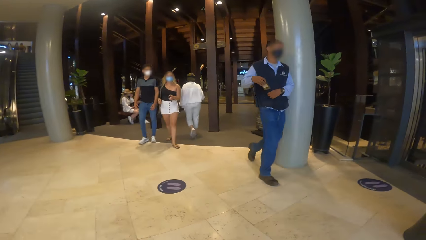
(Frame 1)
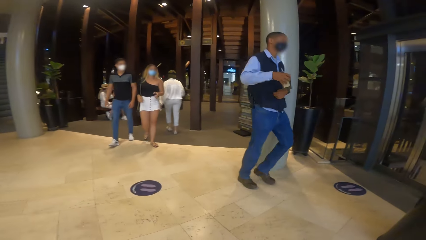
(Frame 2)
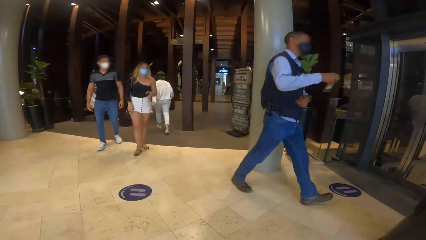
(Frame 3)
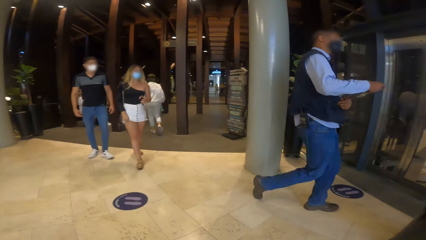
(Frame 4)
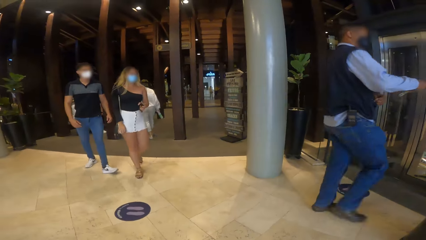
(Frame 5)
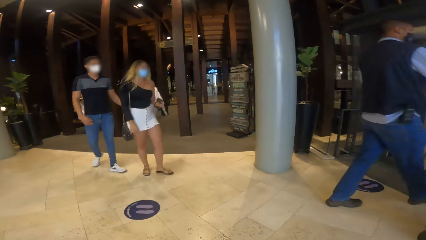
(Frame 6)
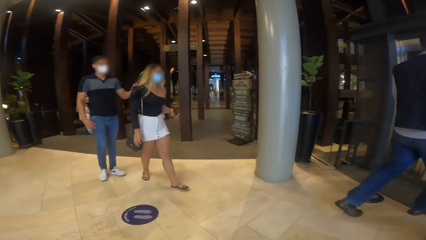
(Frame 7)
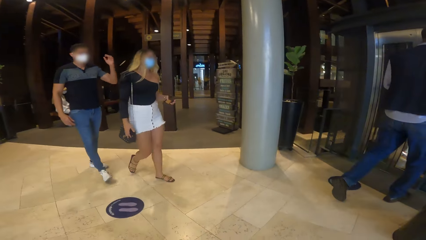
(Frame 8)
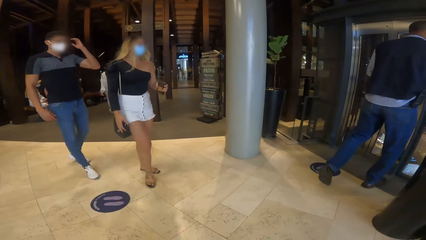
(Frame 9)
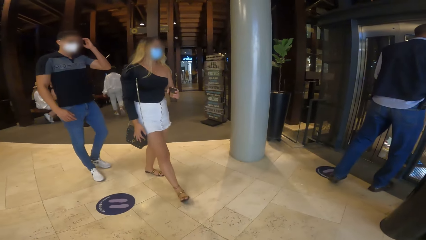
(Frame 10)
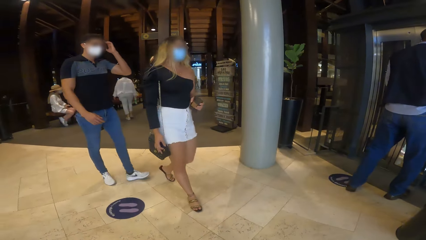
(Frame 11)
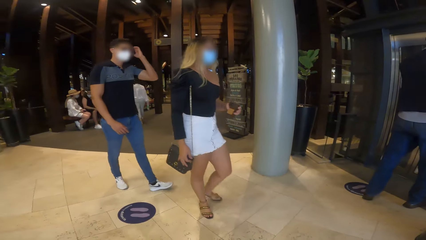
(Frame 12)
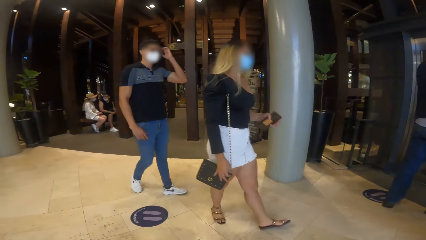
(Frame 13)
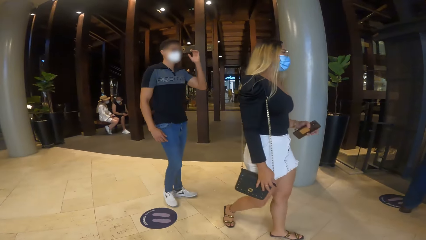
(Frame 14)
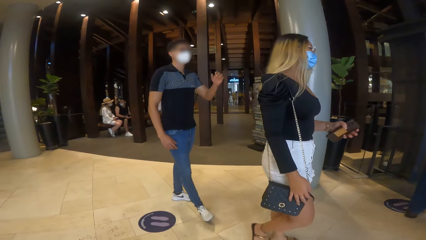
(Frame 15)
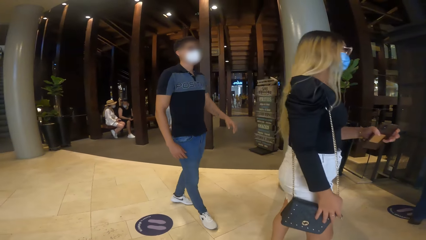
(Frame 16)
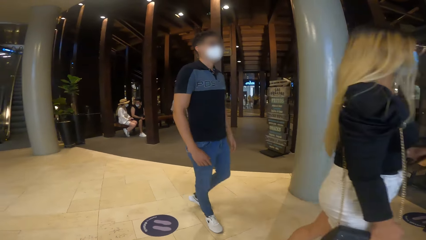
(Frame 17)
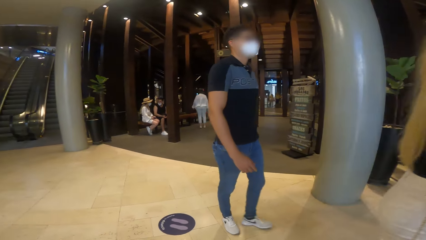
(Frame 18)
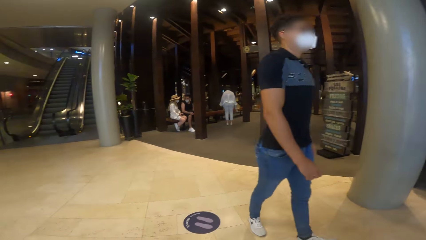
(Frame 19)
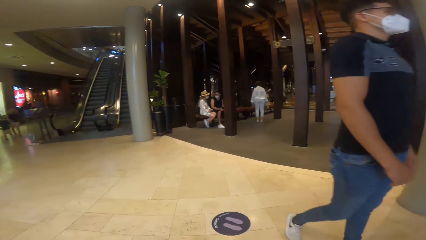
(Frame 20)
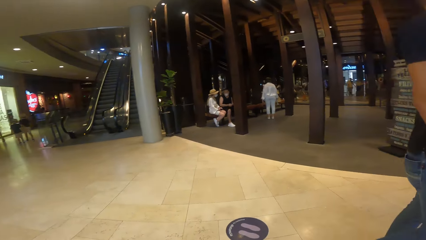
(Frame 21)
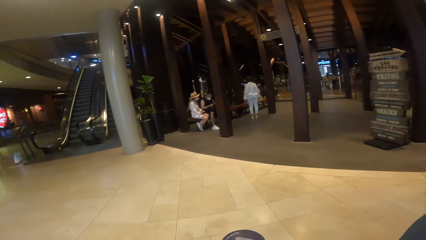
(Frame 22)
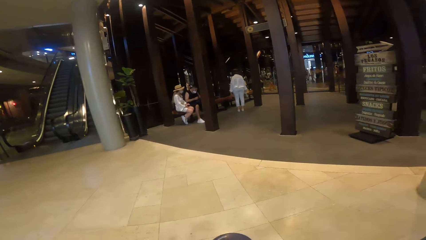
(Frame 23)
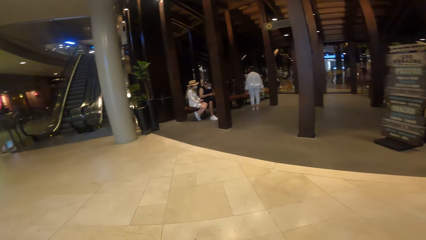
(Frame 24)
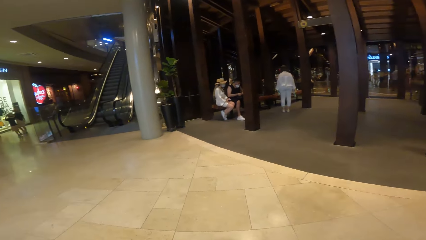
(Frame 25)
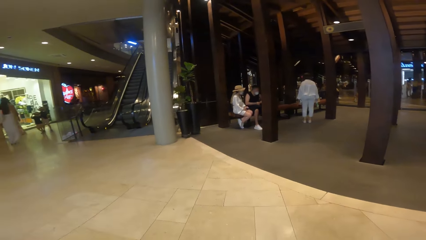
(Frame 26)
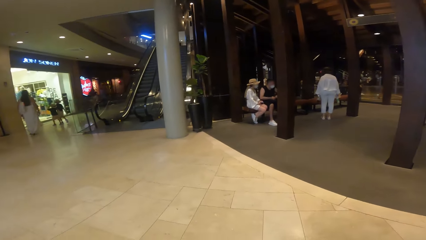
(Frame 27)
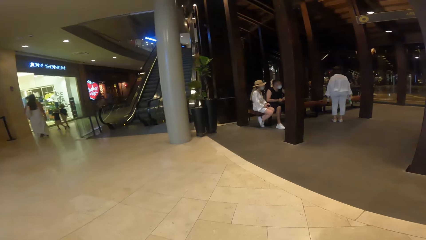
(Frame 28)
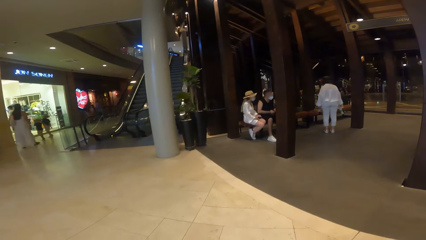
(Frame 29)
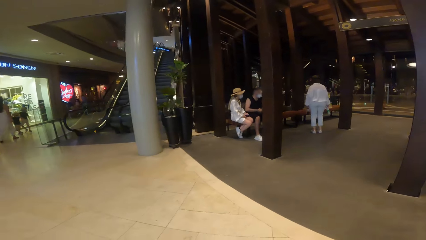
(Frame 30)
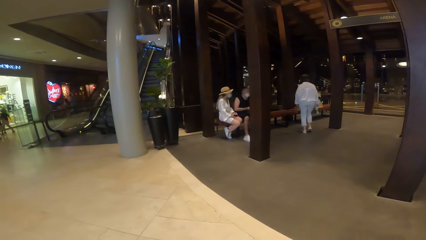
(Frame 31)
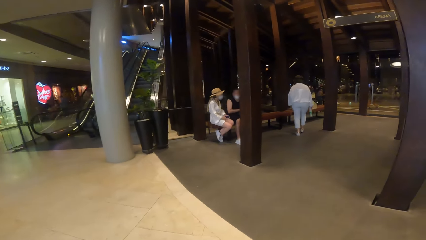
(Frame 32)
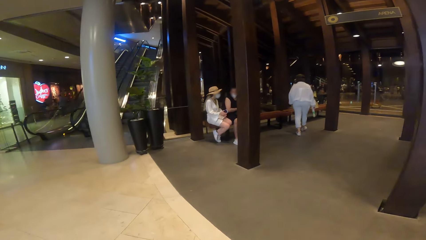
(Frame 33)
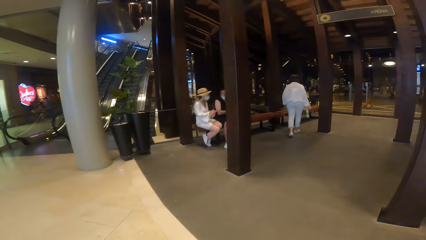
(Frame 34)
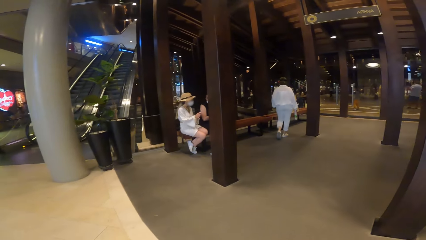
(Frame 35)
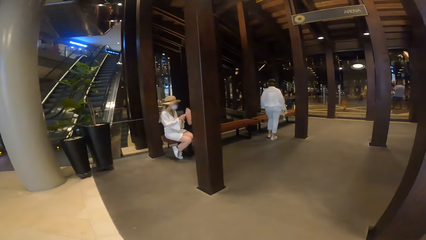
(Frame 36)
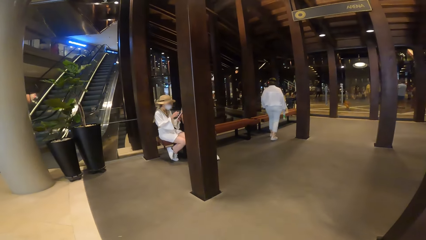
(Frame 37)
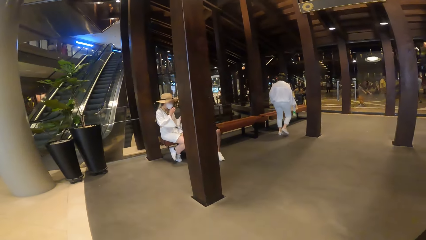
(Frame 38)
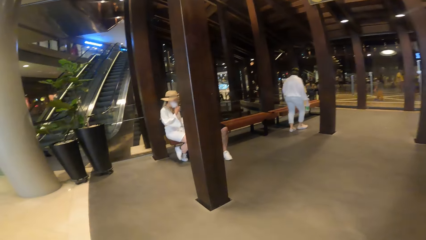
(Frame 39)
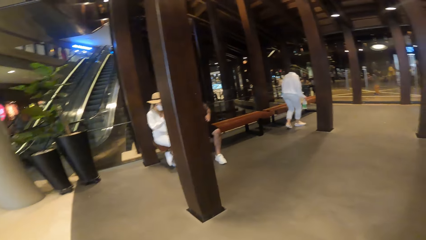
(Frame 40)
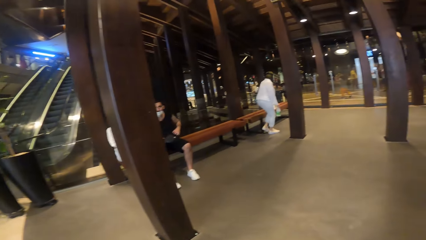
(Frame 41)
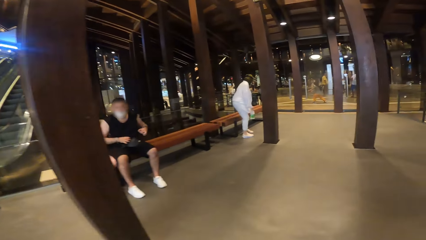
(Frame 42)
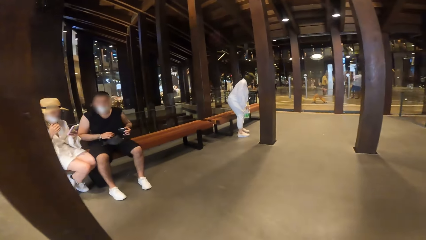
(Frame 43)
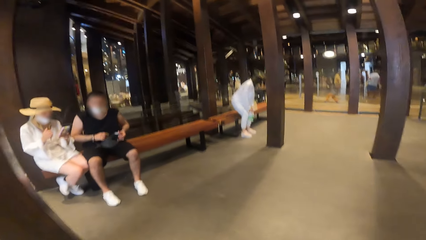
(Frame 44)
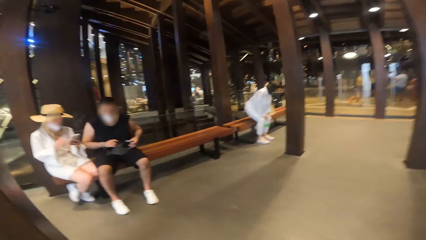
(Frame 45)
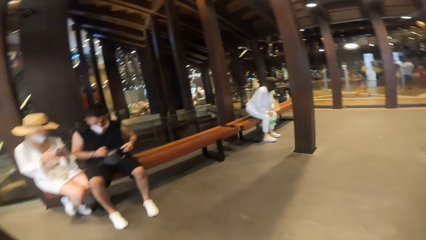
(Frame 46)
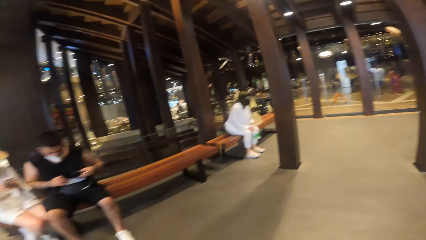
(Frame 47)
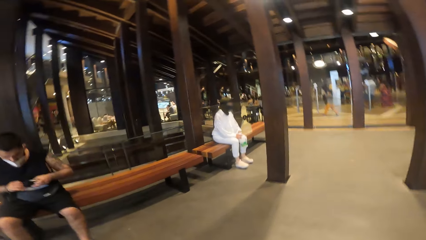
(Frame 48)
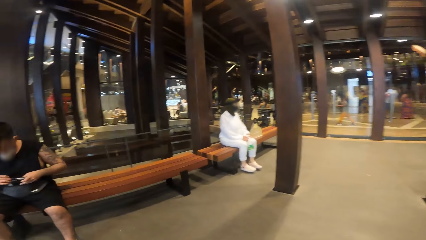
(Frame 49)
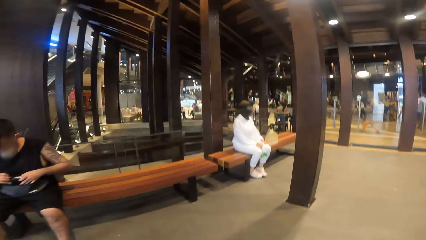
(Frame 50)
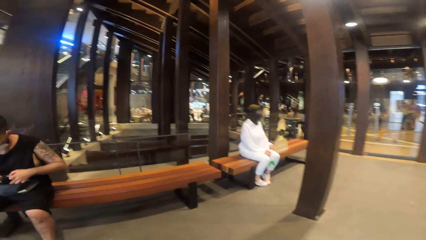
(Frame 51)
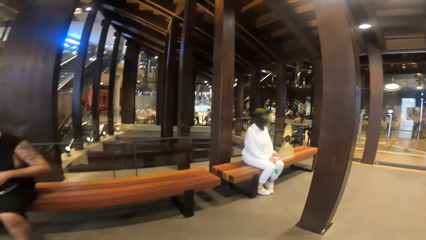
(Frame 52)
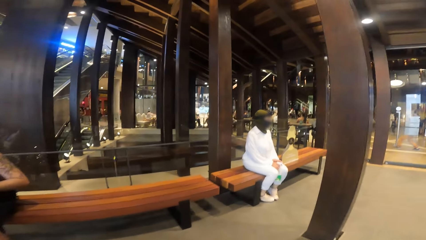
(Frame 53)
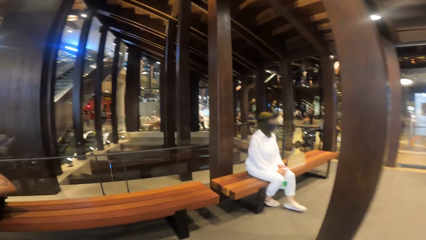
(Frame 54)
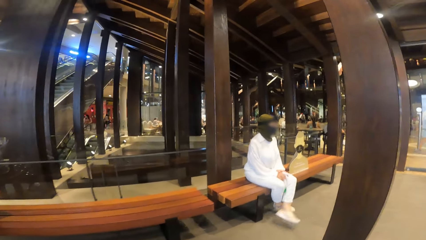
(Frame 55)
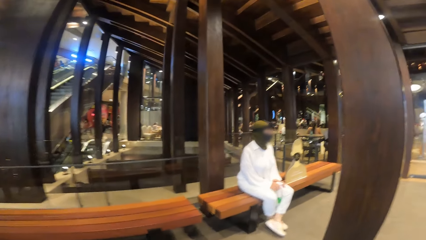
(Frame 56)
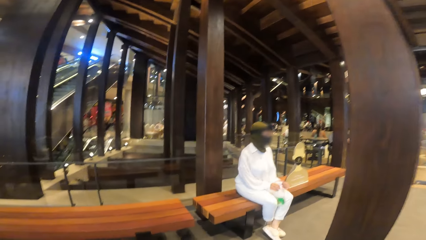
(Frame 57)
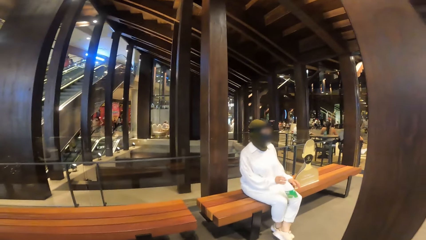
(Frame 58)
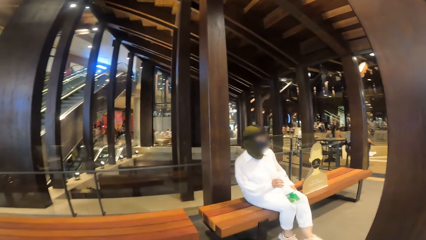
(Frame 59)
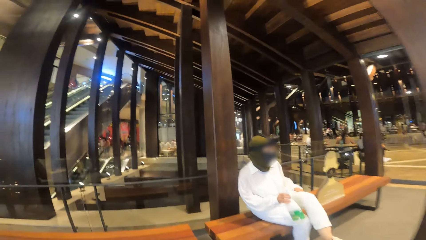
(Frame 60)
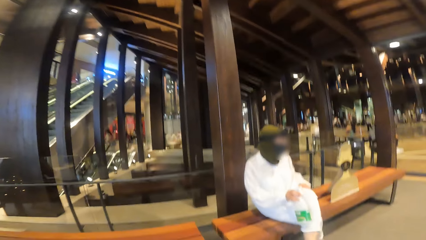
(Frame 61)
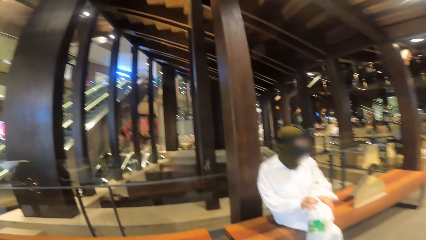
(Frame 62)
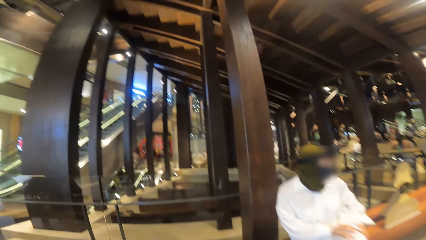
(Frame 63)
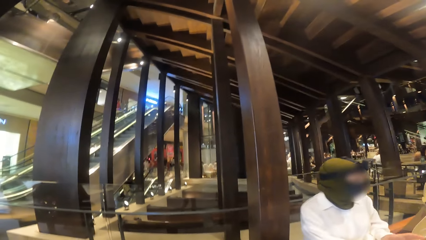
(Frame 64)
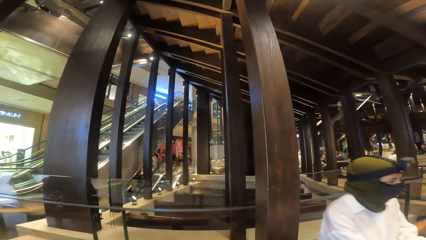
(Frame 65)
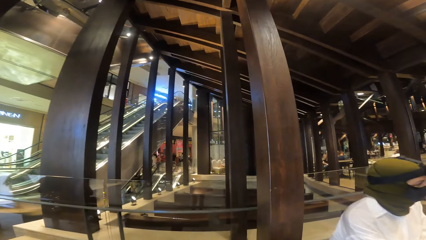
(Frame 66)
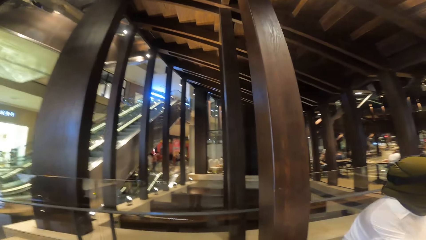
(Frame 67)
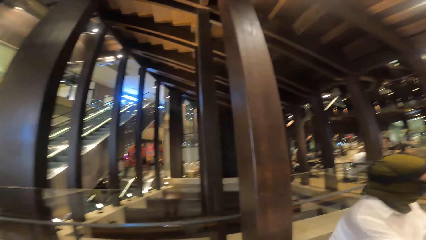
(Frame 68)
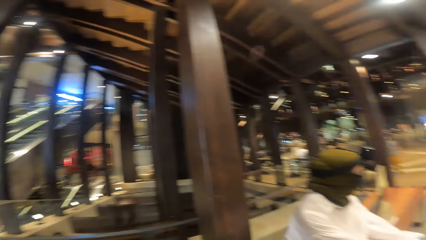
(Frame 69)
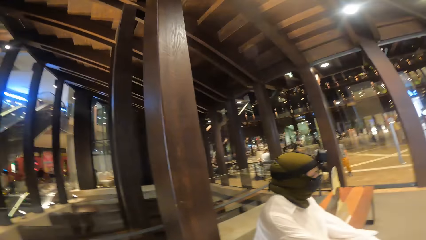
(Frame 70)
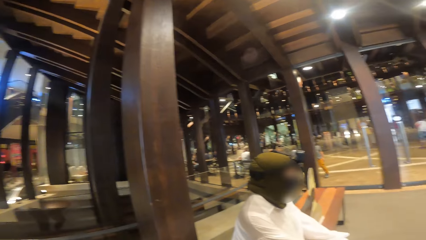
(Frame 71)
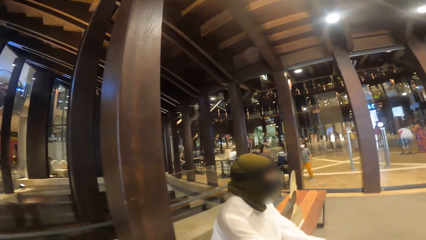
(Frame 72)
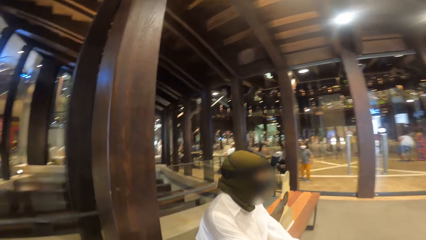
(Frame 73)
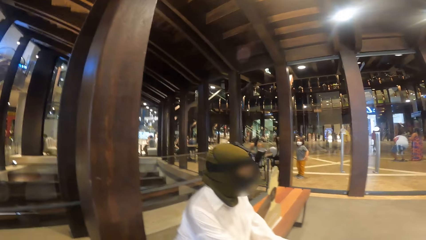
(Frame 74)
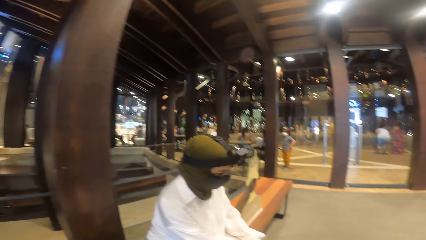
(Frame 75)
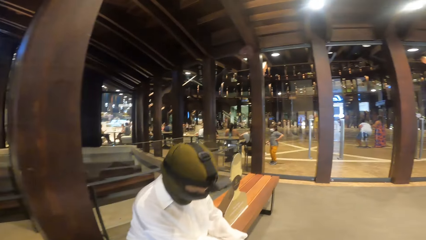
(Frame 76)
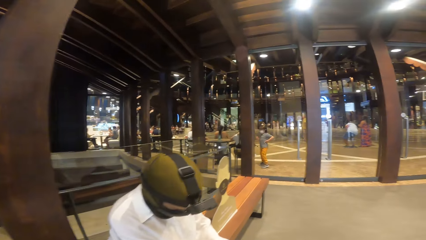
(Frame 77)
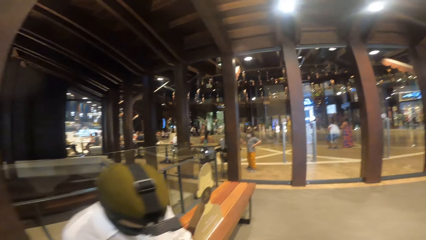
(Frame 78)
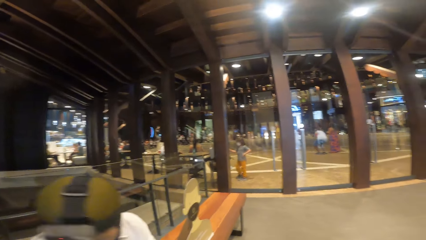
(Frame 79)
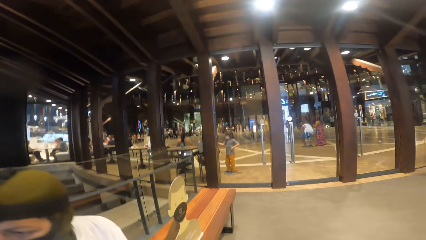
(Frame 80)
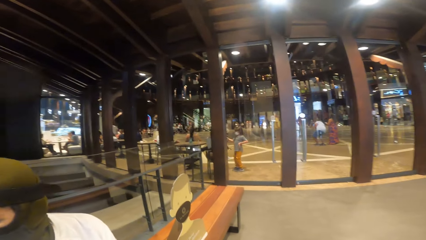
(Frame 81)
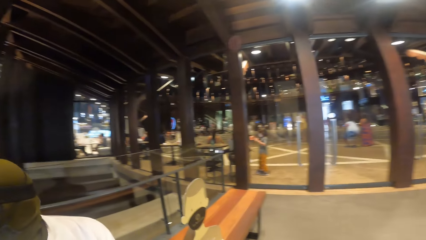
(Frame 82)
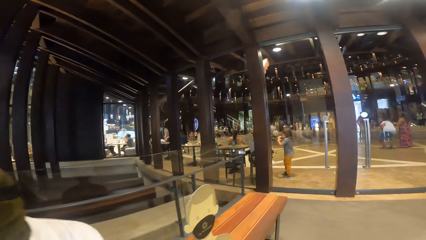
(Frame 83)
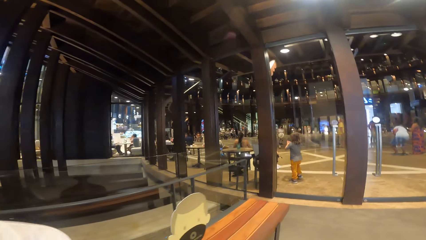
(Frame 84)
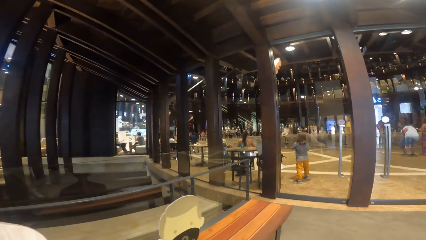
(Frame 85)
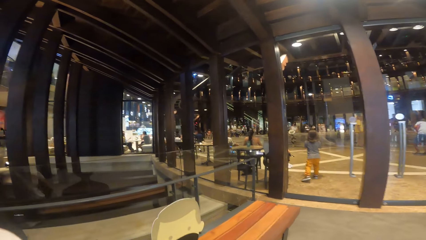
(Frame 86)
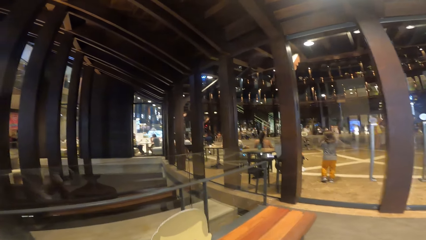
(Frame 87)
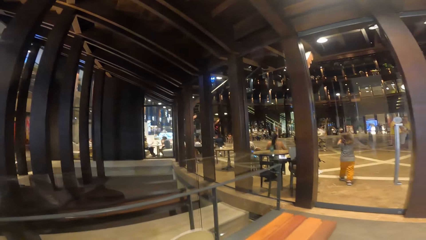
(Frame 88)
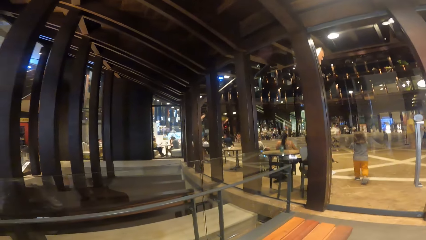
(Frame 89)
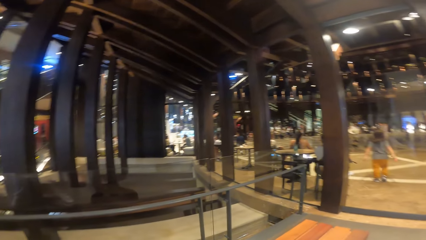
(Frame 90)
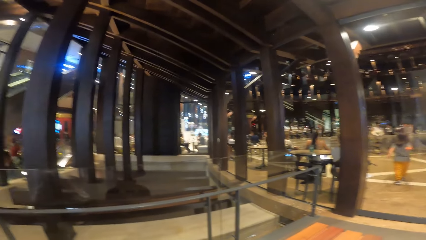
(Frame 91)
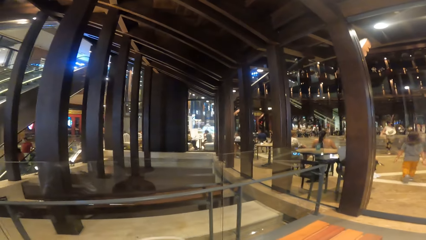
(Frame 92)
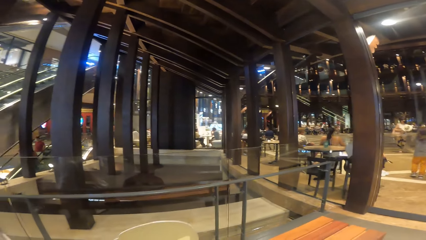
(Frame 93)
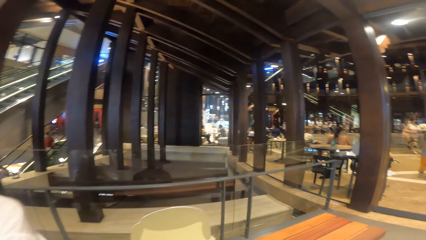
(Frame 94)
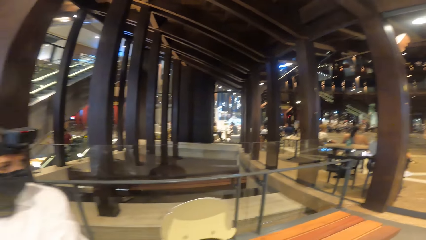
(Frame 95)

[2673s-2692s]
The camera wearer walks in the shopping mall. A woman sits on a bench.
